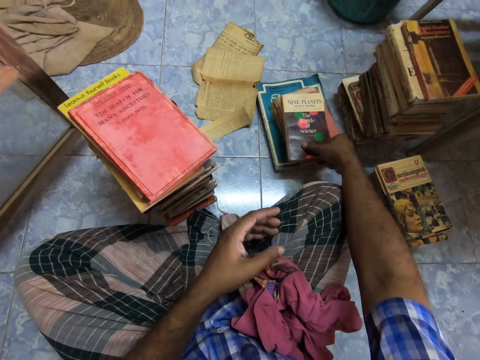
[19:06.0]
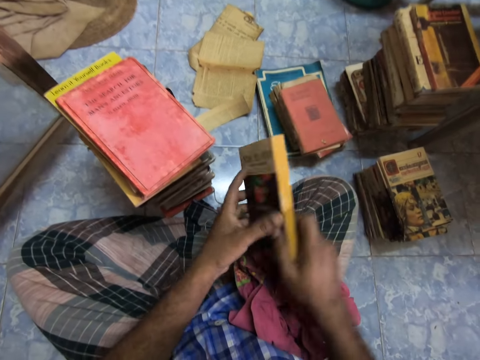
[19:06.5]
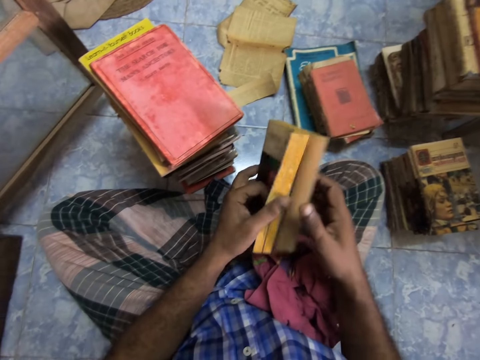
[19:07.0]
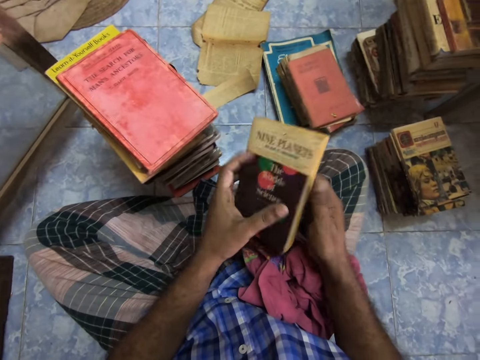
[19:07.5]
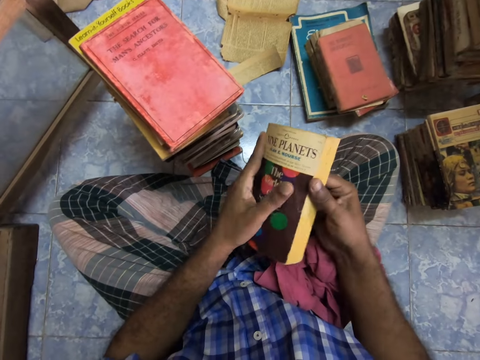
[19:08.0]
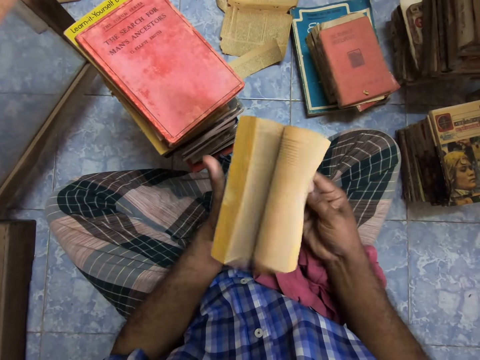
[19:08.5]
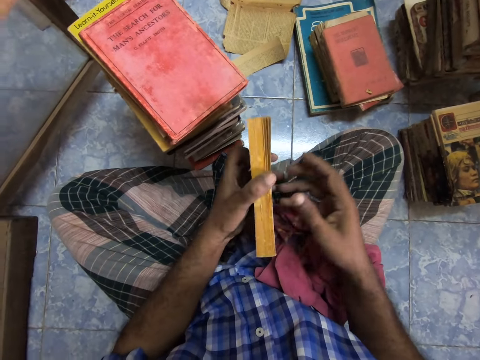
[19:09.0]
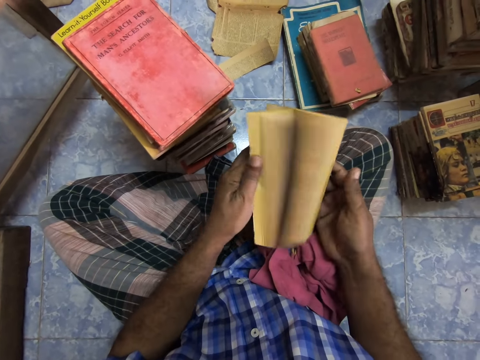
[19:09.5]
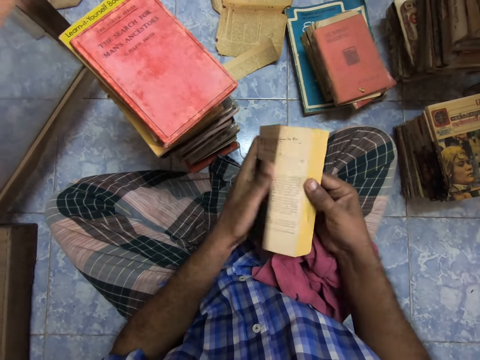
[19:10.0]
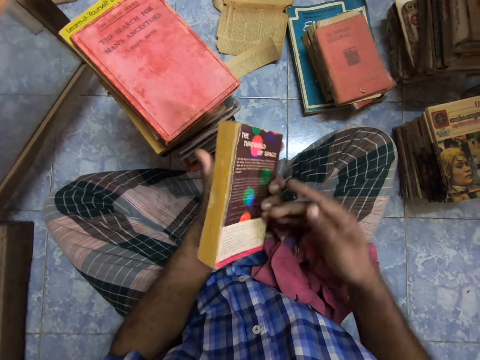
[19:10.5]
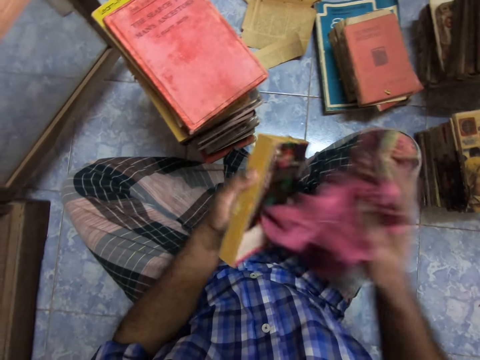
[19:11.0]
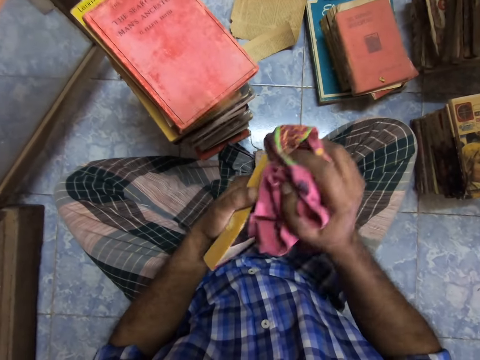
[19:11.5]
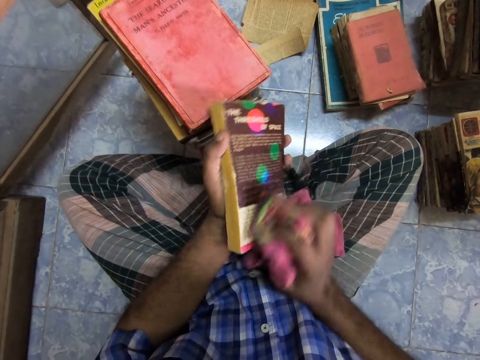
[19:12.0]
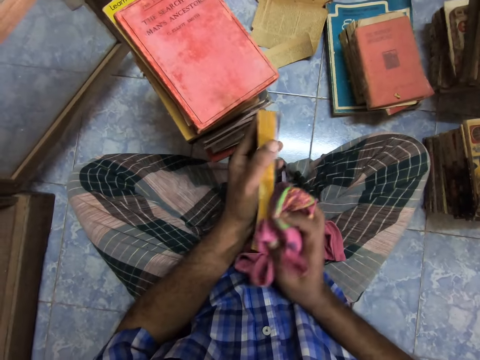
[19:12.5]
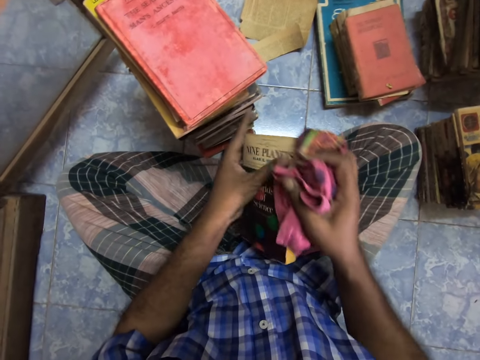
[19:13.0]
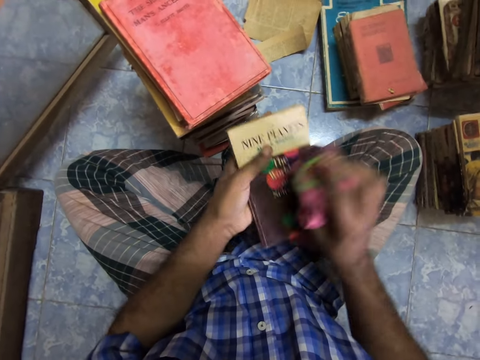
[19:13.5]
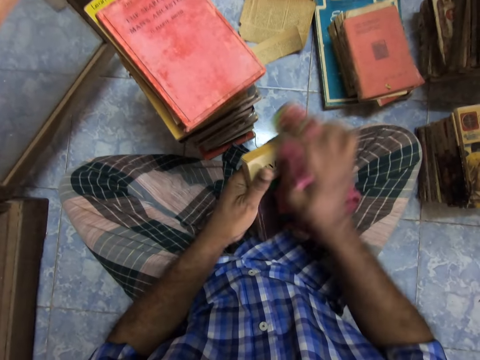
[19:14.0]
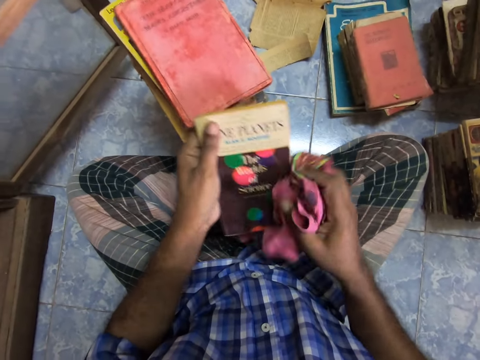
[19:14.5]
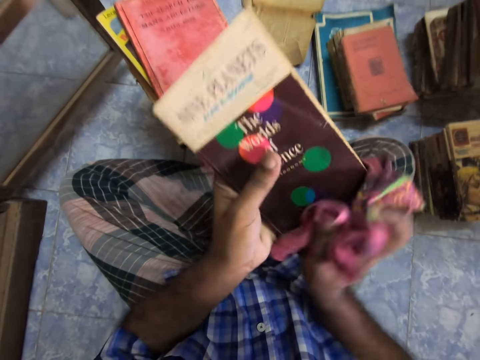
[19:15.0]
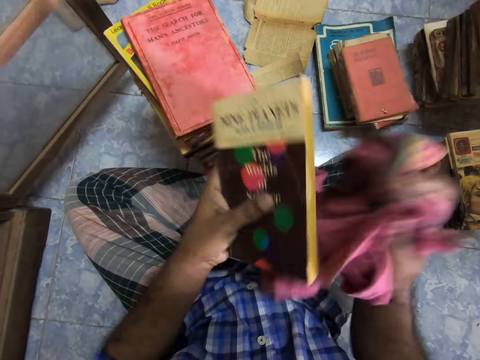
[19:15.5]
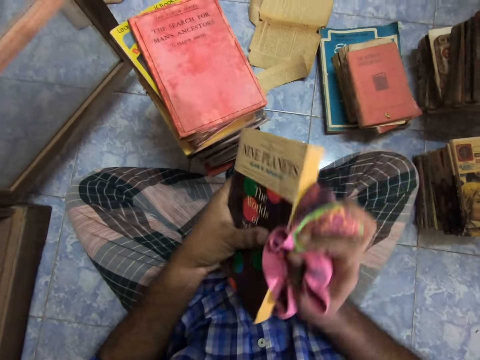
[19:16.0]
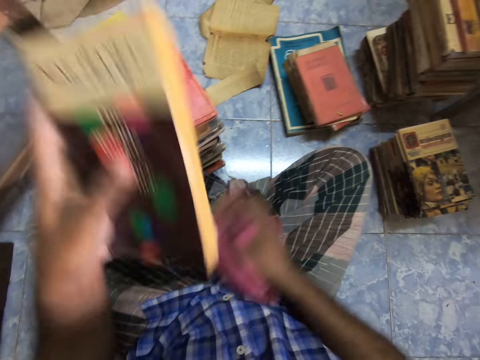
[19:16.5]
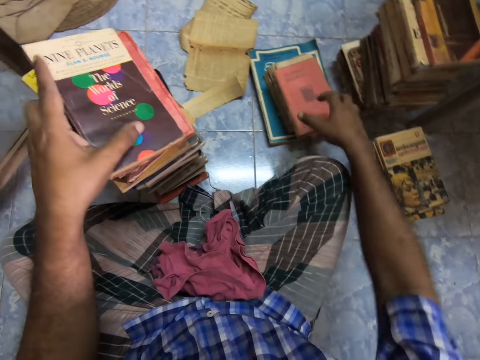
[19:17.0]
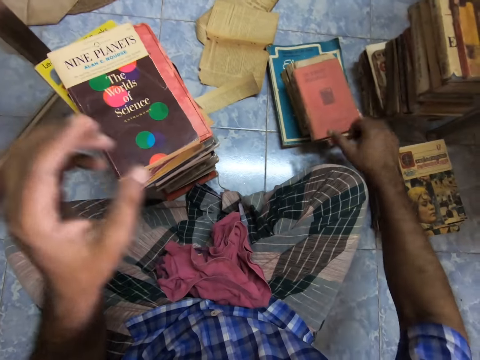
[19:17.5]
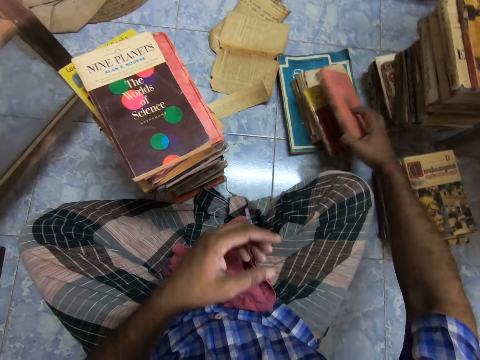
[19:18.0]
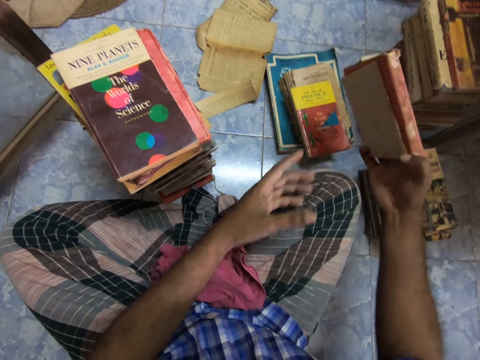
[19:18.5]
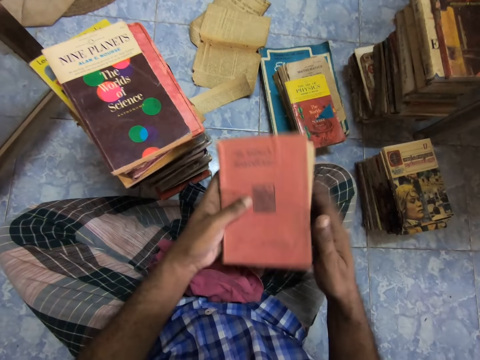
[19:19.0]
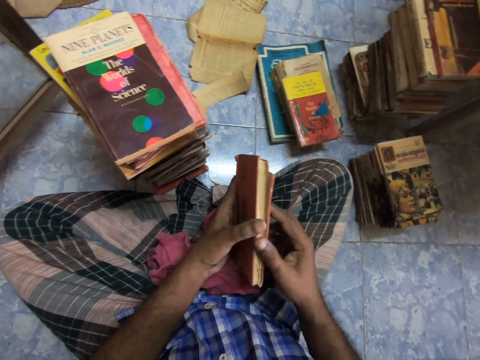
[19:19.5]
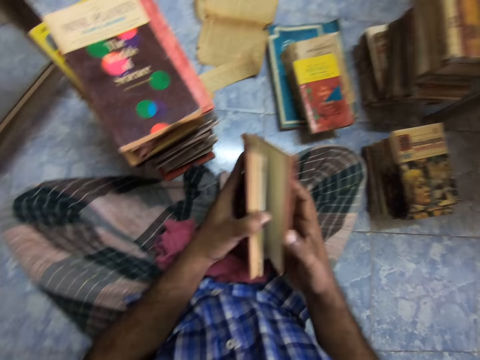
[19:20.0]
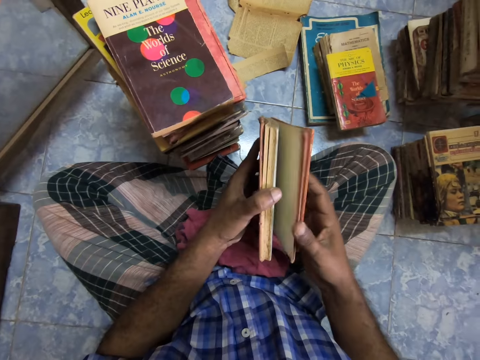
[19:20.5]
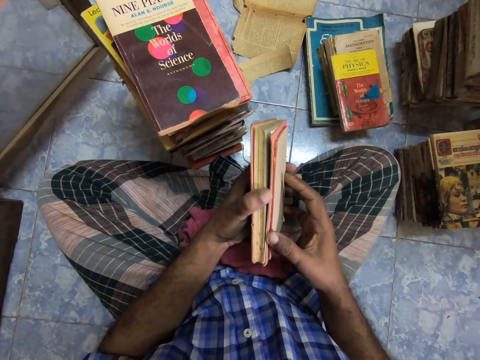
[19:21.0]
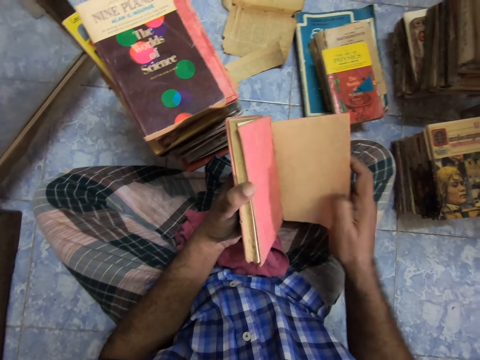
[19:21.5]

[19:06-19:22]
The camera wearer flips the pages and adjusts the book. They pick up a cloth and wipe the book. They drop the cloth and place the book on other books. They pick up the book and adjust the book. They remove the book on another.

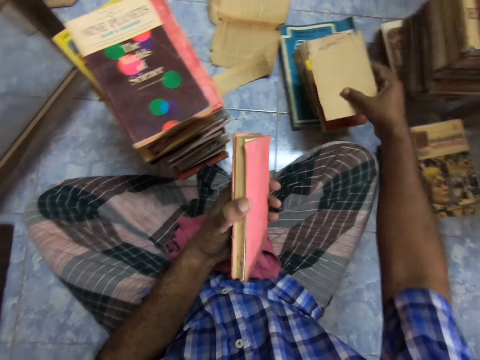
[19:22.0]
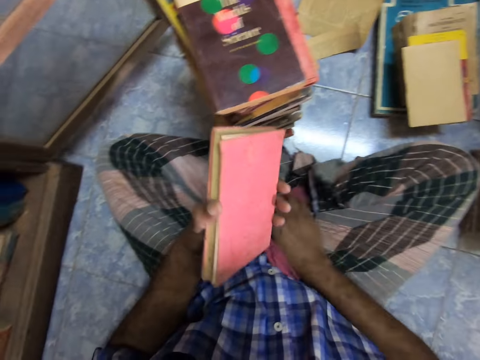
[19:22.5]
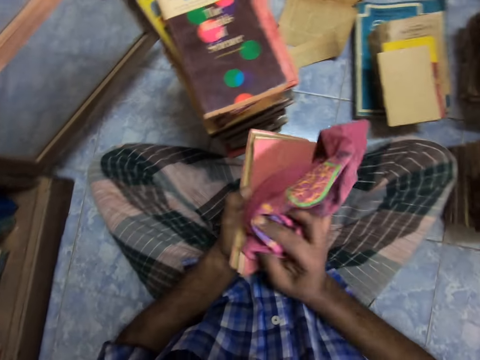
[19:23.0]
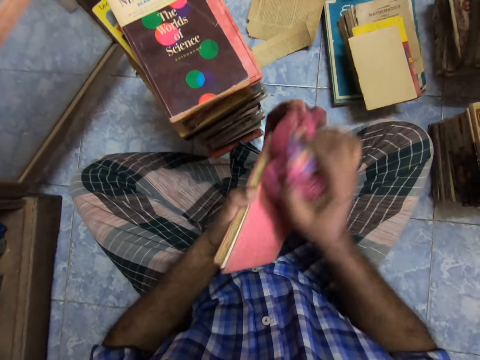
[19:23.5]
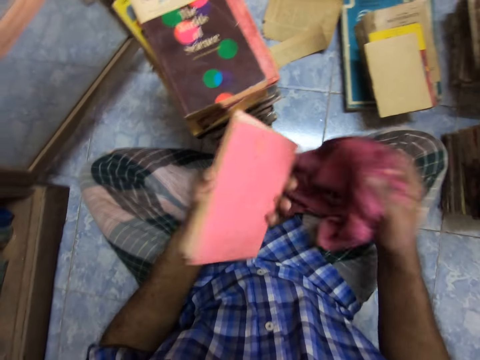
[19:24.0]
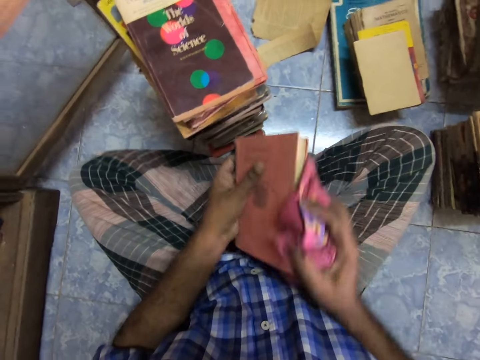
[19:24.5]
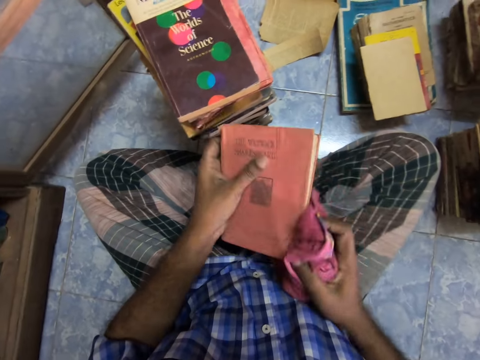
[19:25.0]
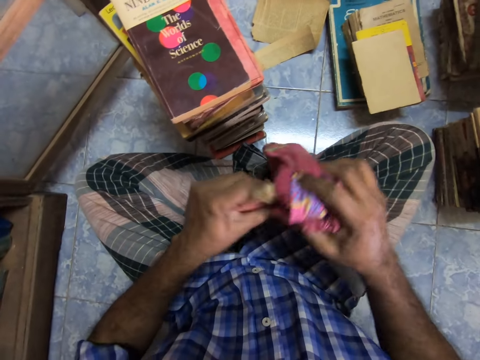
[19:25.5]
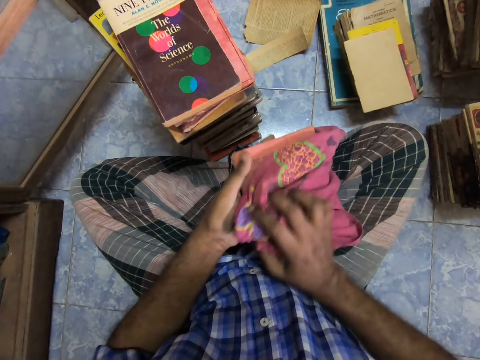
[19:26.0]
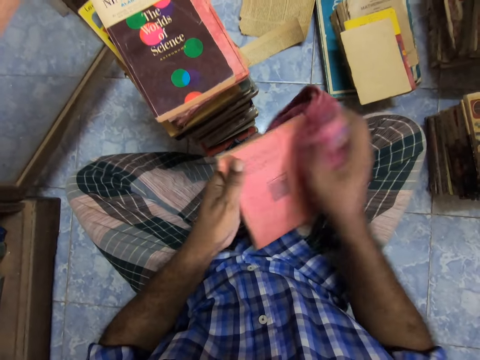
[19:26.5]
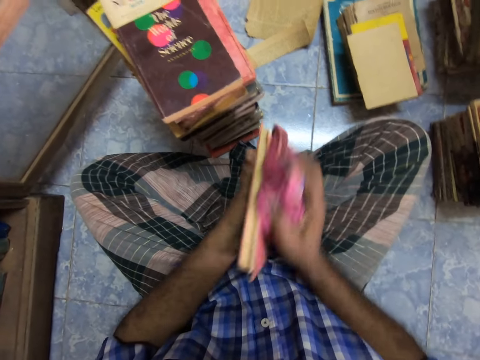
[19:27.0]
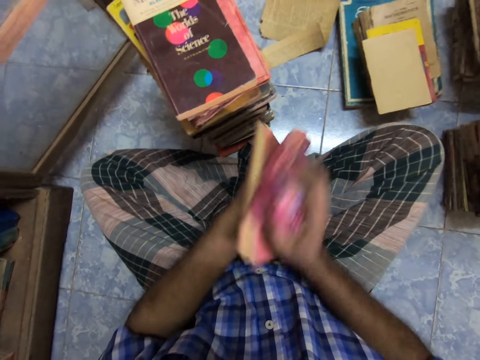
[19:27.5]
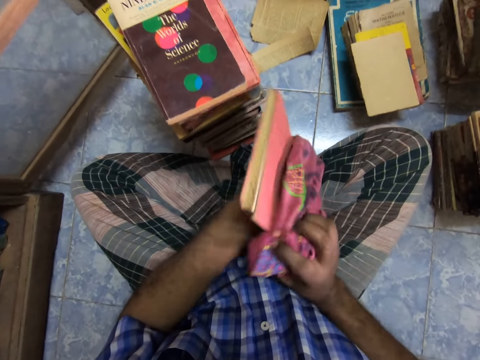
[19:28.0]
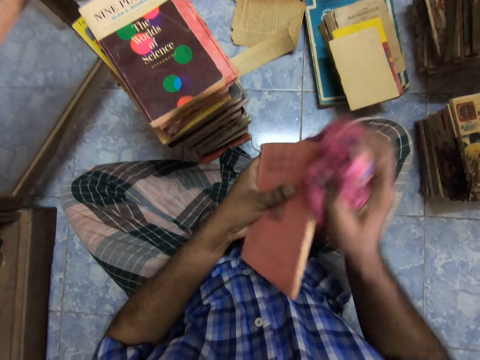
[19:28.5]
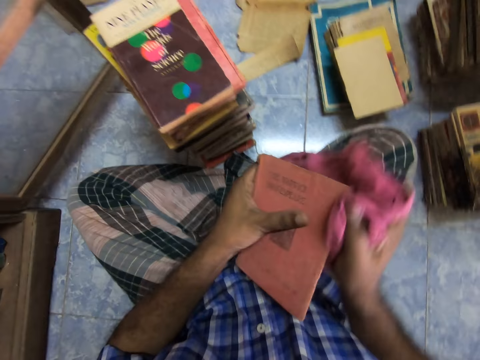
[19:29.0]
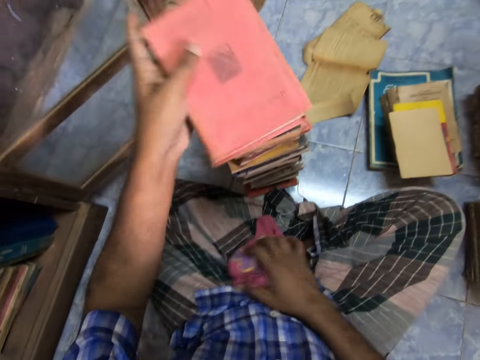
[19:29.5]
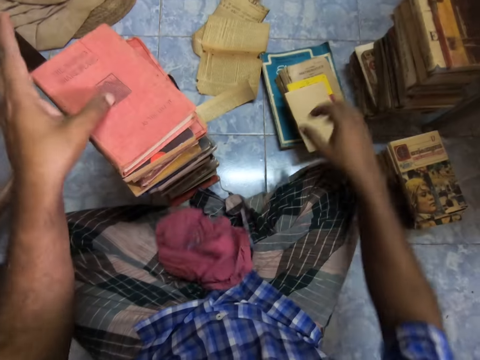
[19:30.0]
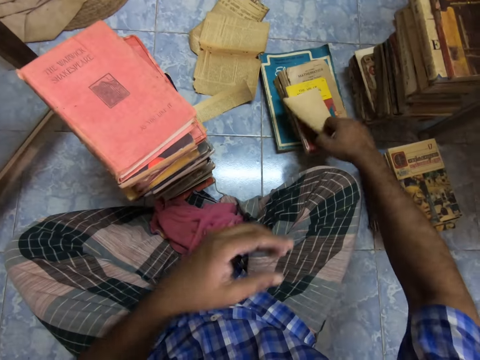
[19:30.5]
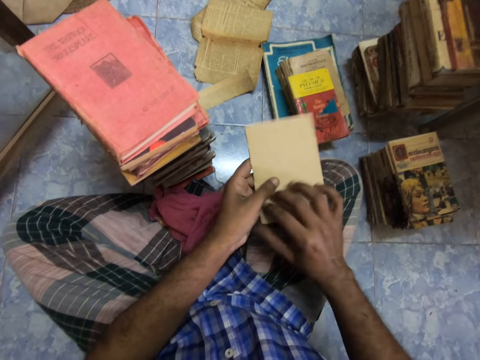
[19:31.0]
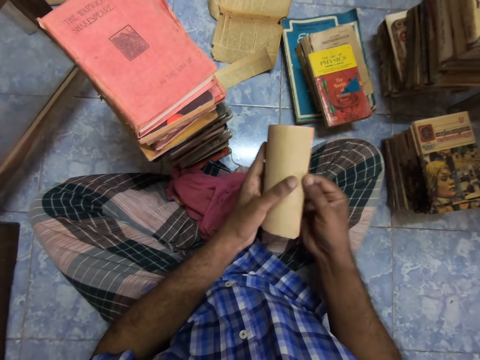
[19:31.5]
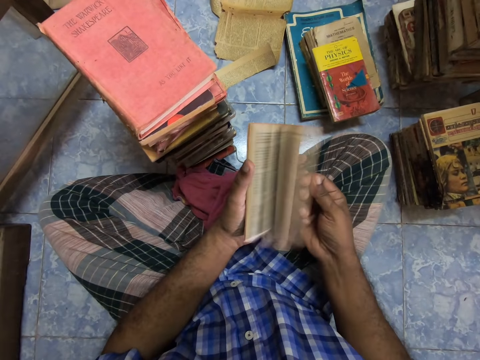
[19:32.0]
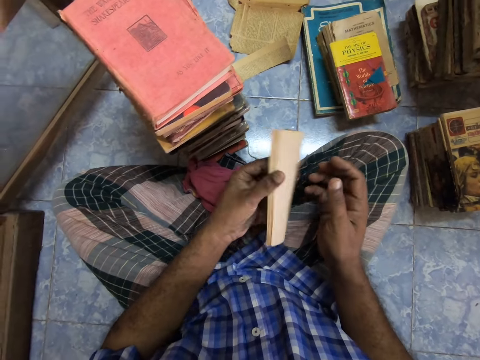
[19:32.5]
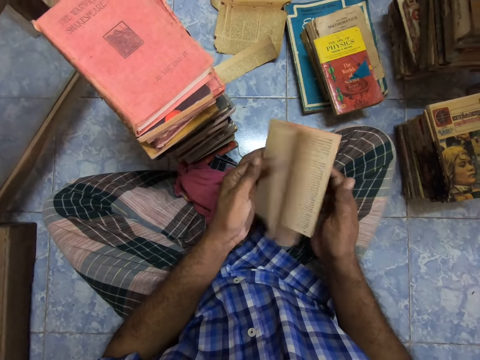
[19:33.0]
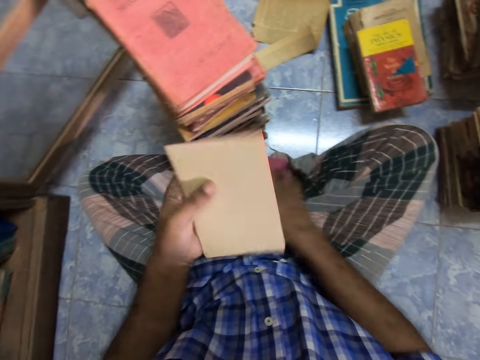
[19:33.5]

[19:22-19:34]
The camera wearer returns the paper on the books. They place the novel on others. They pick the cloth and wipe the book. They drop the cloth. They place the book on other books. They pick the book. They flip pages. They adjust the book.
